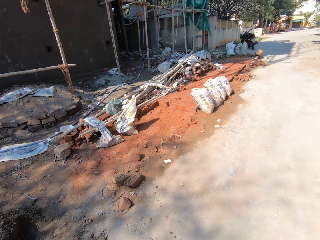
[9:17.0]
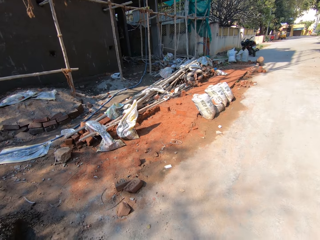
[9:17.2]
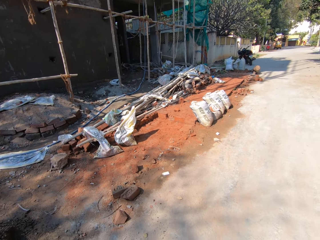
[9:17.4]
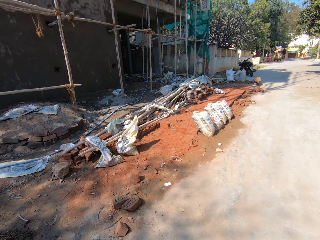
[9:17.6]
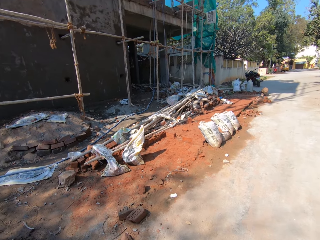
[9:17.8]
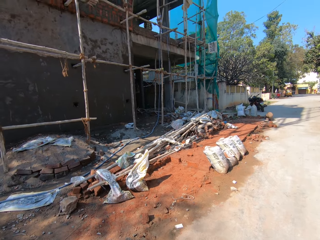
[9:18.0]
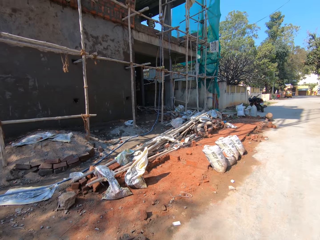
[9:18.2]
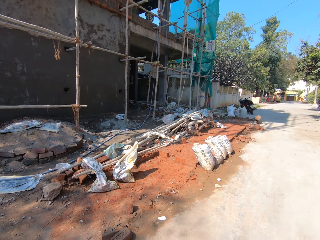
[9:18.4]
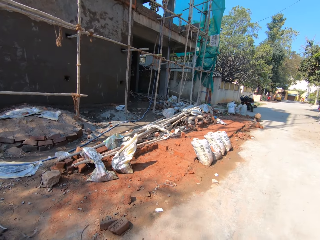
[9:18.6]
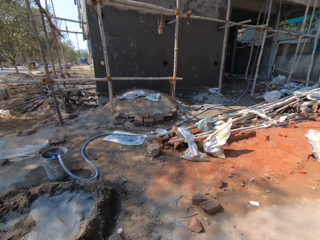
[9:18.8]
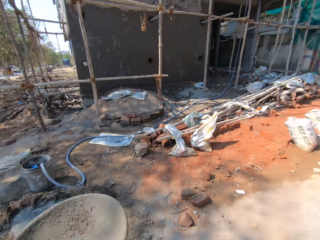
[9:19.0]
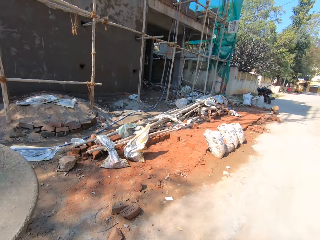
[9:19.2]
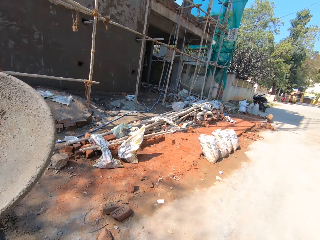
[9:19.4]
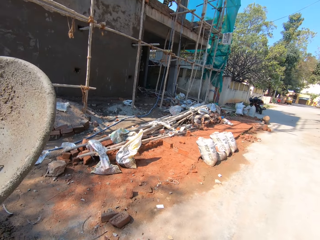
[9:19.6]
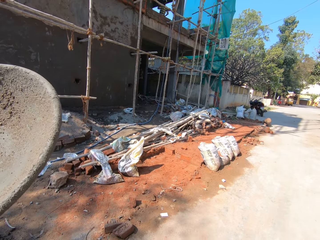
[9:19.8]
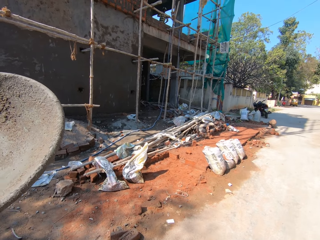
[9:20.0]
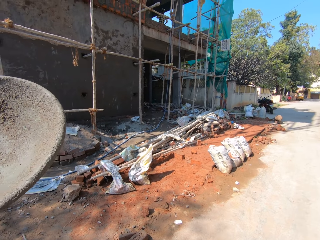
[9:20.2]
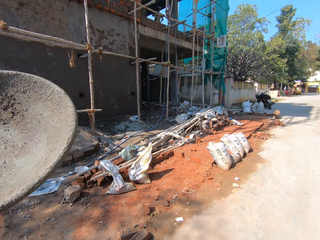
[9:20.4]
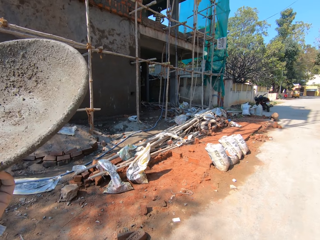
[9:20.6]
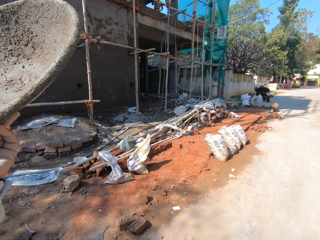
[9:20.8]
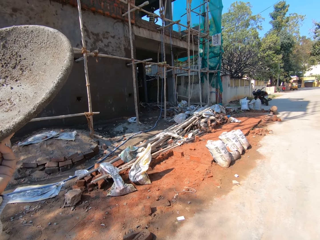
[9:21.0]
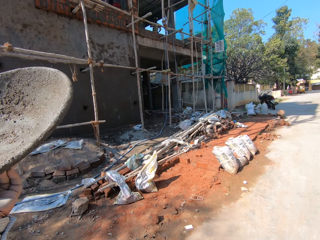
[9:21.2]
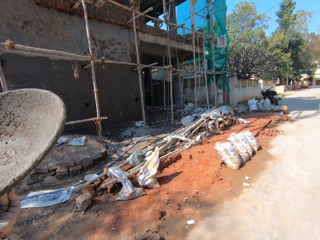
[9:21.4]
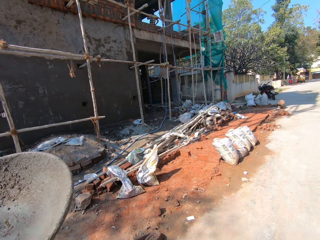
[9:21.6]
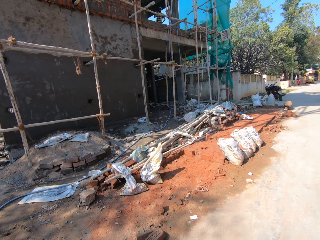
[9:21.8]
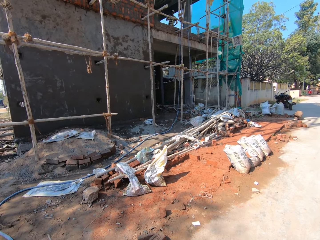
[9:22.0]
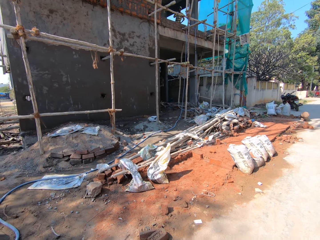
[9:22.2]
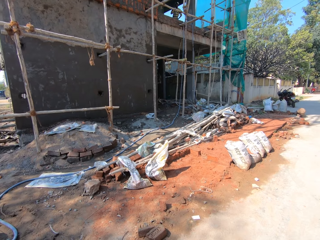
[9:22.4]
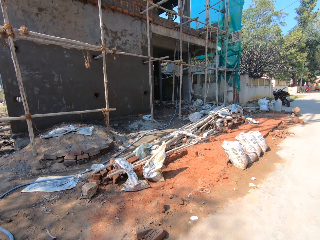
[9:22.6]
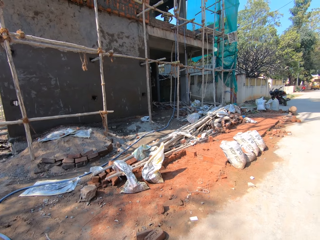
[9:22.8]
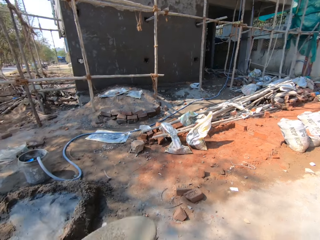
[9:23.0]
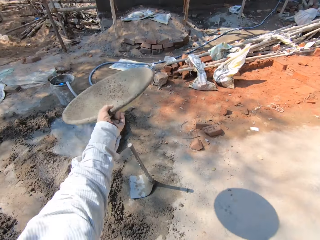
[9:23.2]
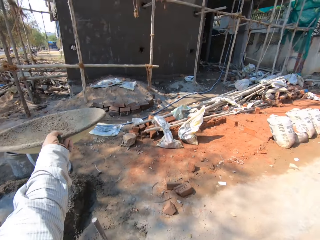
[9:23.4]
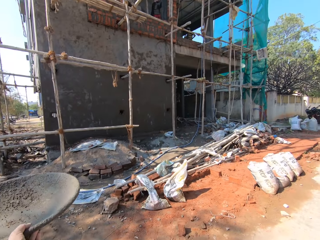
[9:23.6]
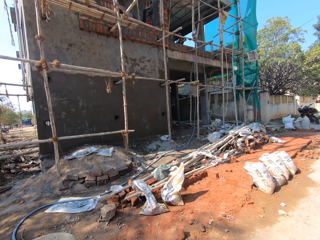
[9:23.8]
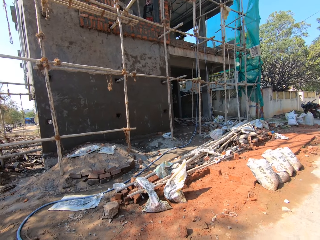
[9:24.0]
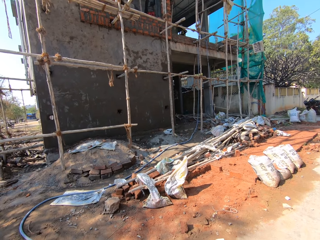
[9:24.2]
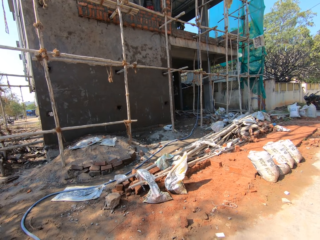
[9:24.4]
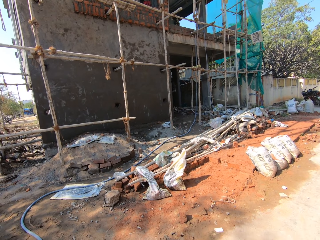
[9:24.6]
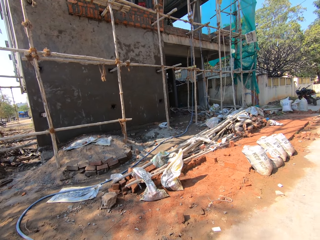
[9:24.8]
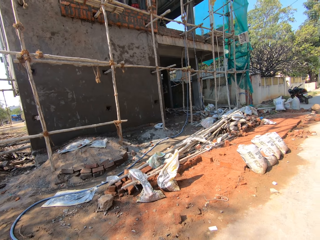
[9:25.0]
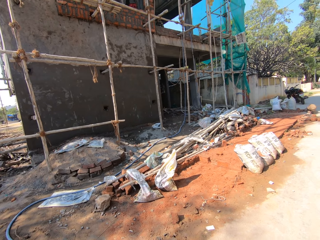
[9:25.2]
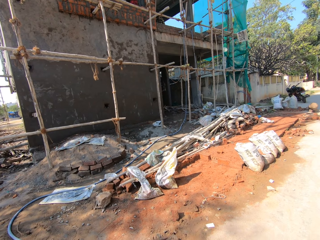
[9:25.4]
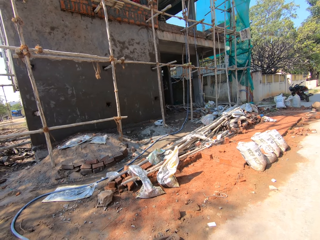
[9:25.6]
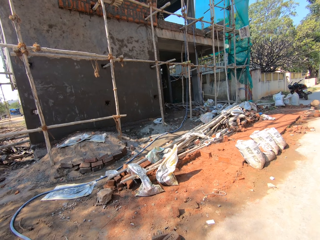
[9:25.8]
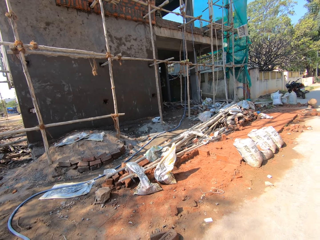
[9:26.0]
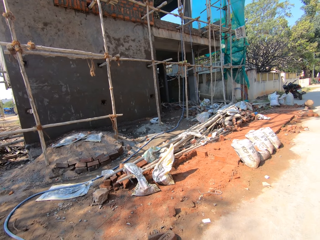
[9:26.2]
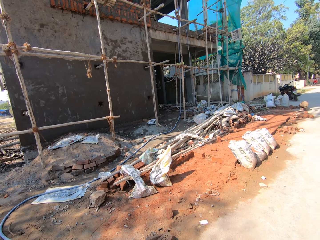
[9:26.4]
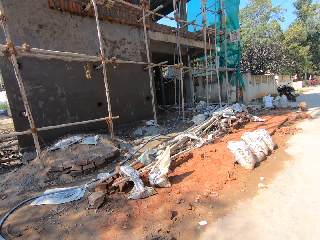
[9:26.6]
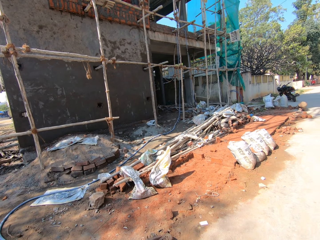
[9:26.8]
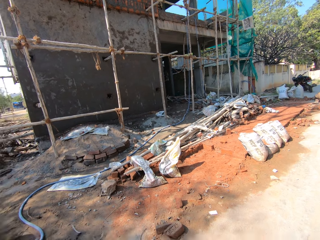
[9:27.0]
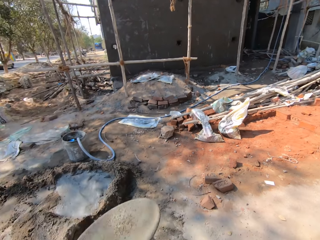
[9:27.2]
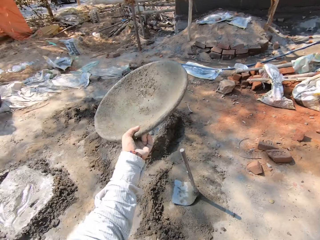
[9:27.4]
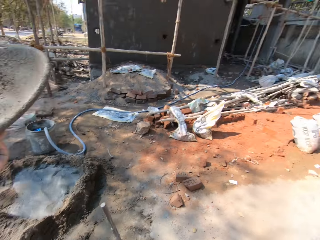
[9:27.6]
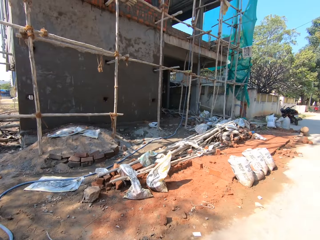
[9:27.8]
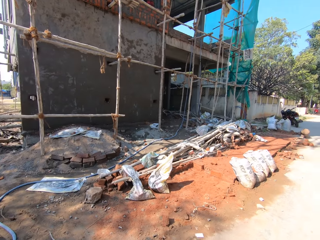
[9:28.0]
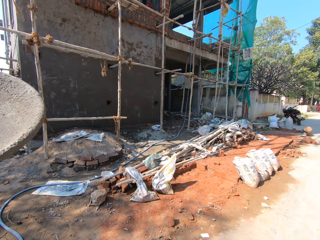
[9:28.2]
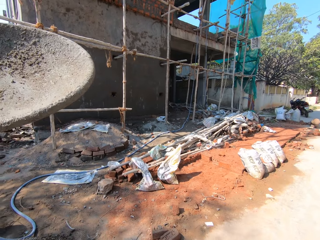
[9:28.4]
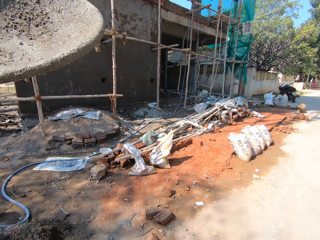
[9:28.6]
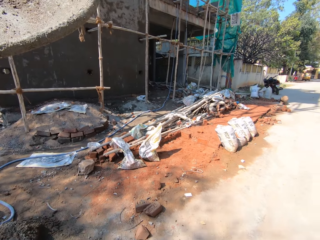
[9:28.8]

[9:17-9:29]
The camera wearer lifts the iron tasla.

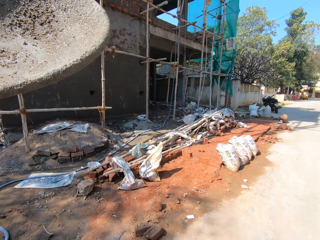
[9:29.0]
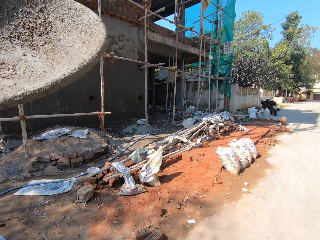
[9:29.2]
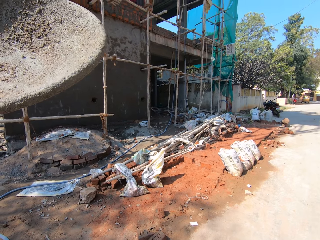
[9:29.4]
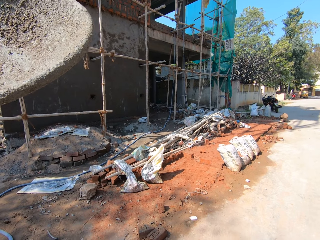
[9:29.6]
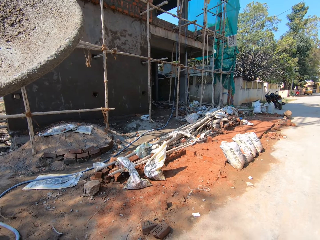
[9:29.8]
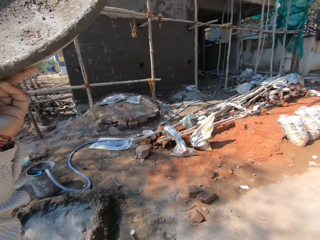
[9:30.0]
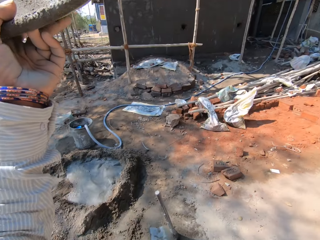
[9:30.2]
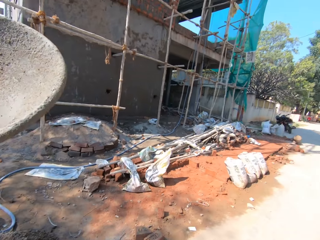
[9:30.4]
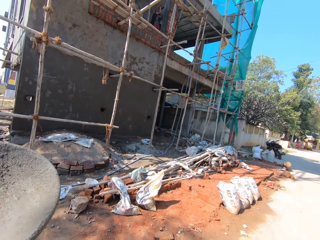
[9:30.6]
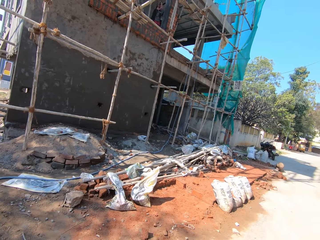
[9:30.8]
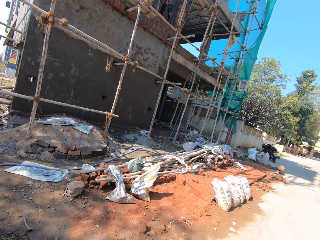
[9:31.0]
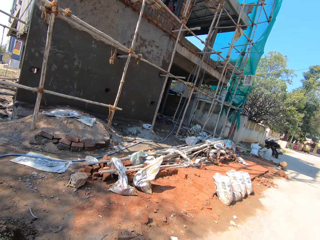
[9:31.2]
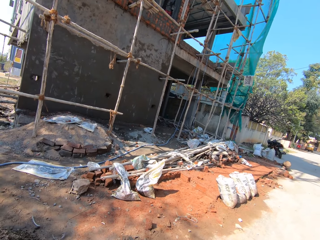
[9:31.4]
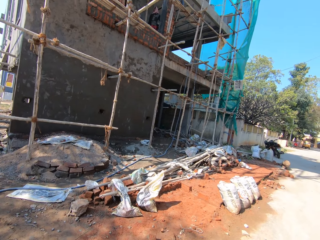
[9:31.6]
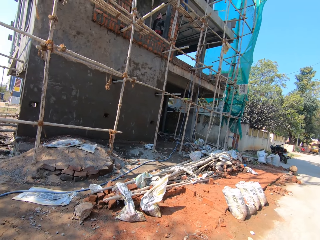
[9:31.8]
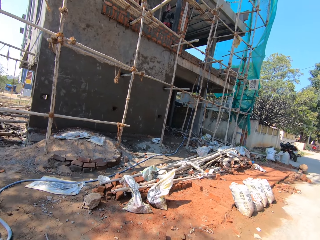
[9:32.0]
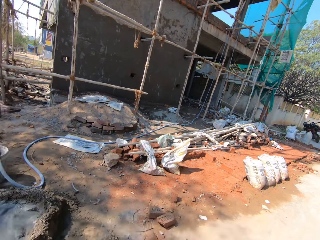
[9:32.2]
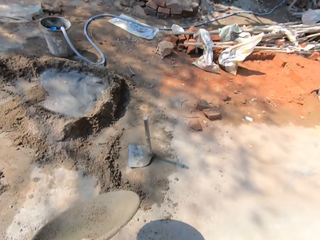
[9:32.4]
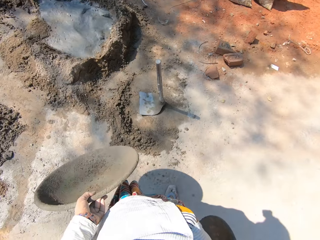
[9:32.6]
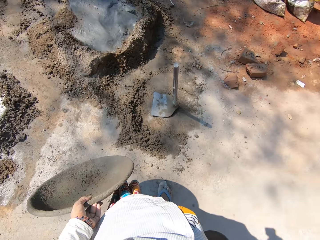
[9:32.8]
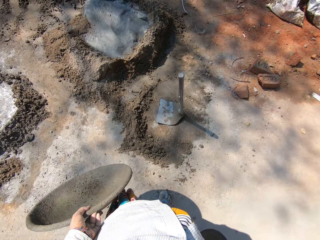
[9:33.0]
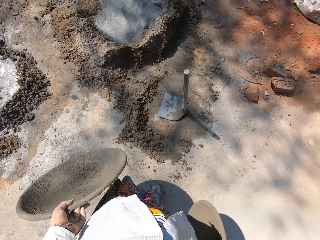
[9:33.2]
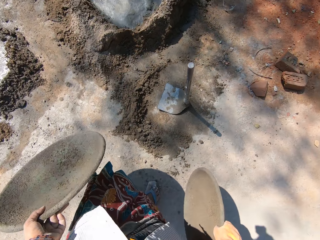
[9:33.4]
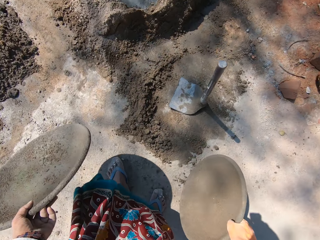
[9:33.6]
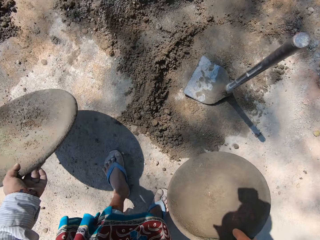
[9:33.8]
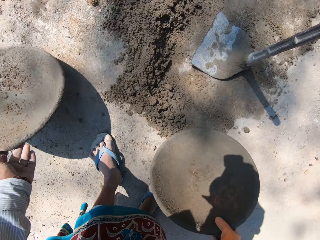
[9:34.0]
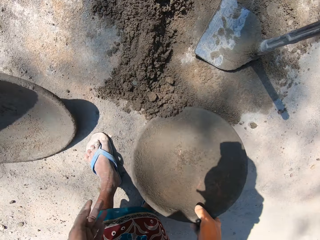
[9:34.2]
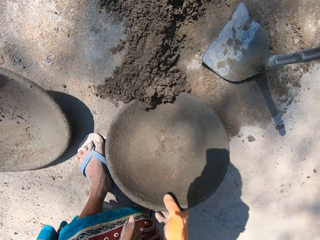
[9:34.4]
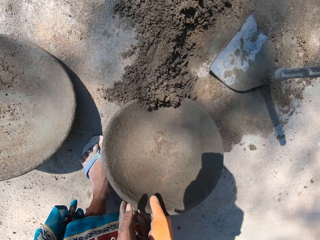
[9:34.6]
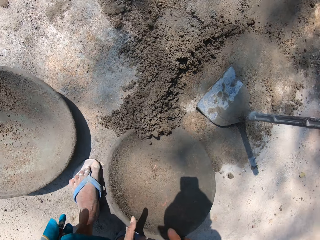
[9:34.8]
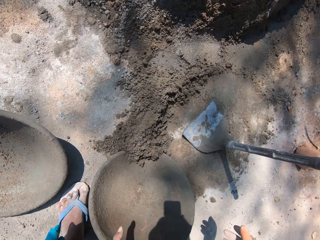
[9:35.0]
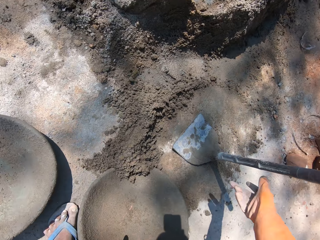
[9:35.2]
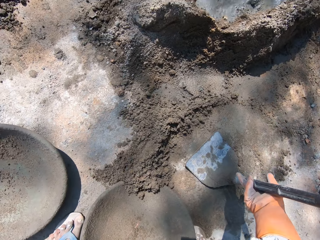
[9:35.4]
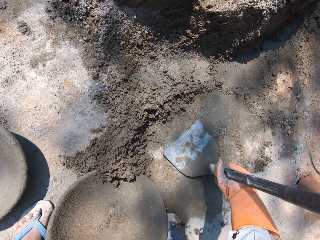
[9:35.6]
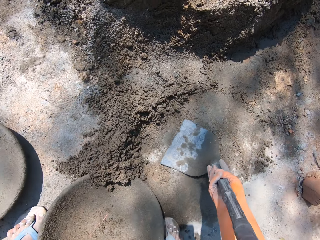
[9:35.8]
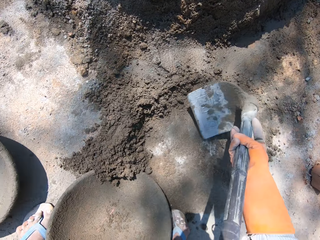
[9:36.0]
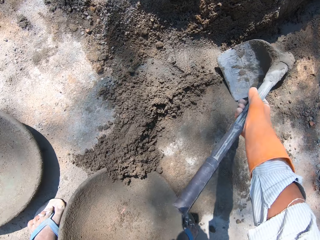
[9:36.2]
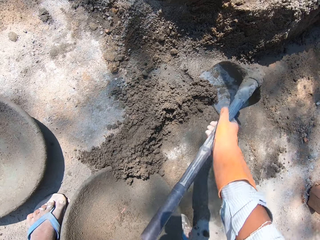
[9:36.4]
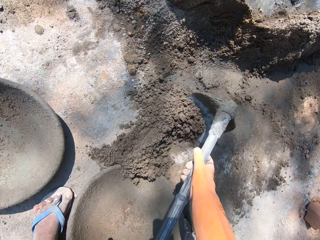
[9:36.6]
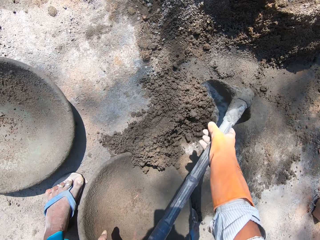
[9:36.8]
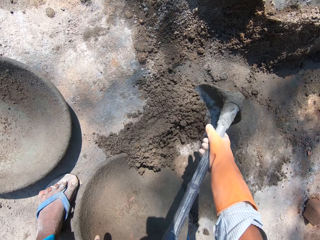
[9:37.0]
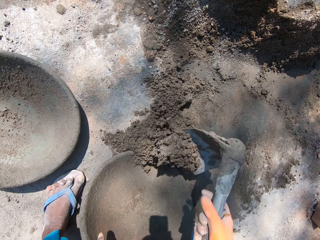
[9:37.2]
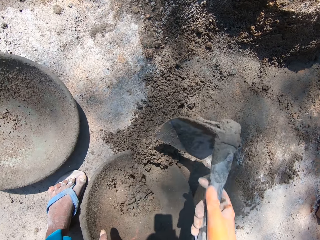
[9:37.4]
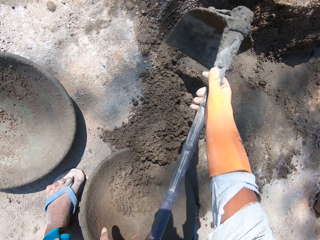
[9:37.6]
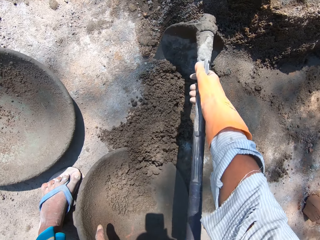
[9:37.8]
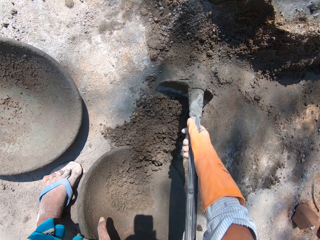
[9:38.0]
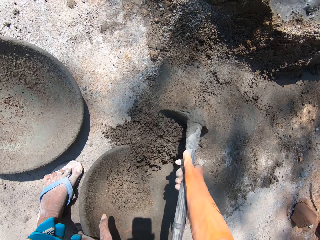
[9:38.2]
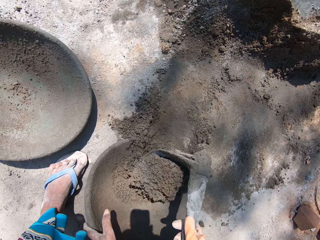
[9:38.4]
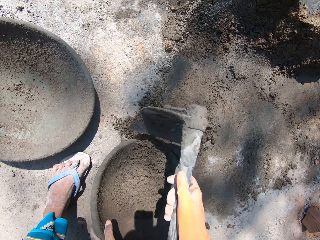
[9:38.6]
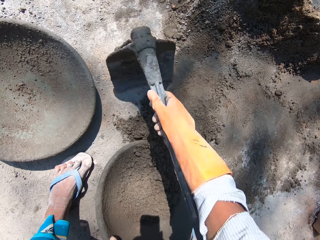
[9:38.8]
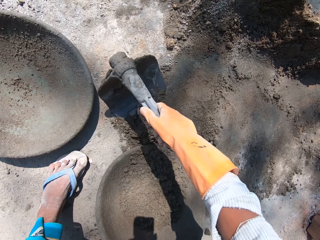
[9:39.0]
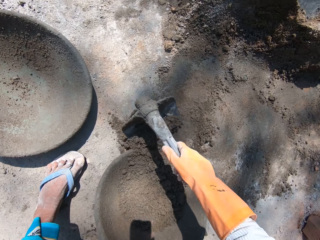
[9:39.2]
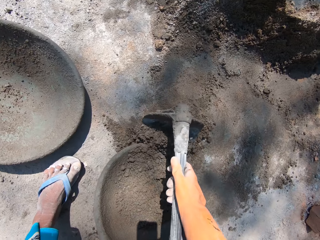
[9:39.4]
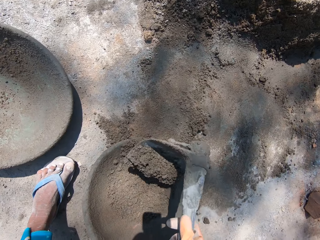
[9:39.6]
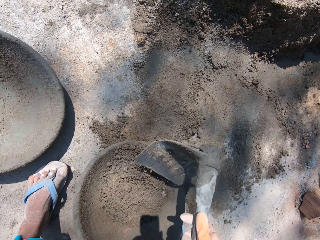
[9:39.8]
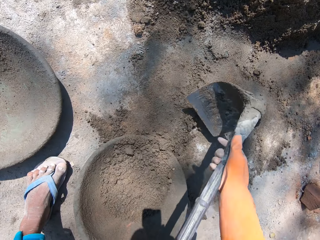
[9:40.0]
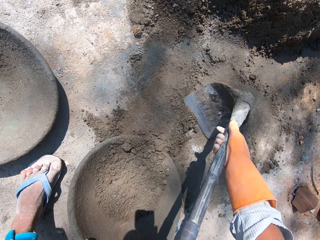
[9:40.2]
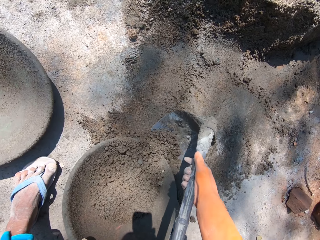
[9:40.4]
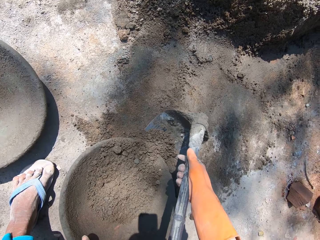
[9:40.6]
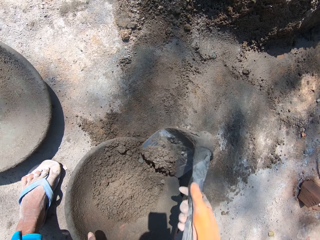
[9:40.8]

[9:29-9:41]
The camera wearer drops down the iron tasla or basin. They collect sand with another iron tasla. They pick up a hoe with the right hand. They collect sand with the hoe to the iron tasla. They put cement in the basin.
